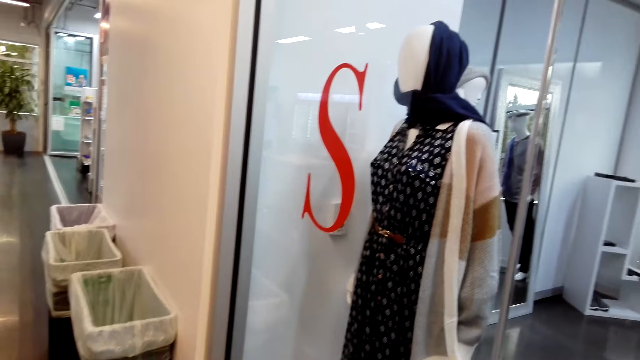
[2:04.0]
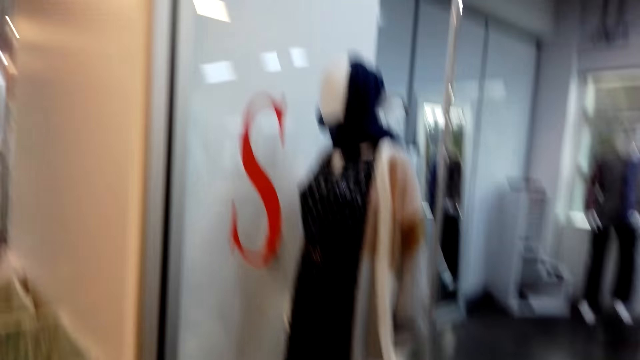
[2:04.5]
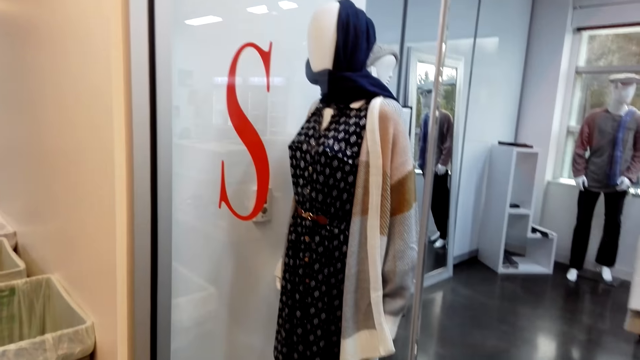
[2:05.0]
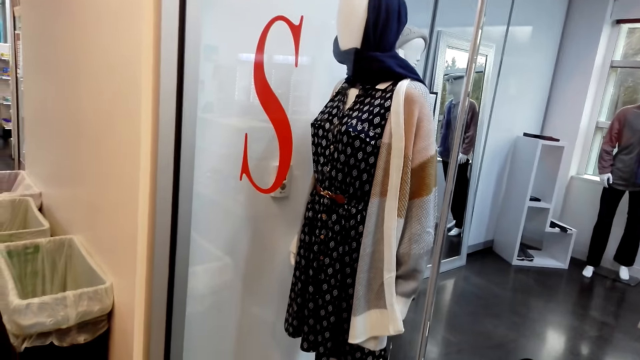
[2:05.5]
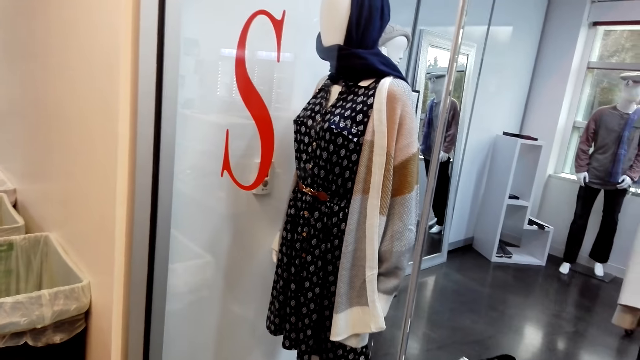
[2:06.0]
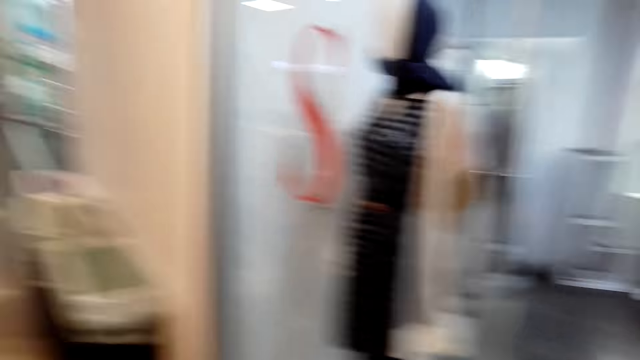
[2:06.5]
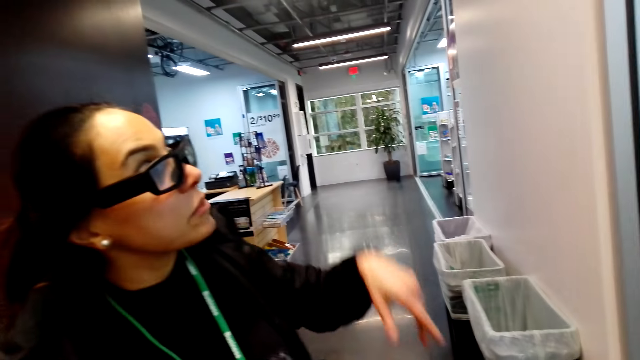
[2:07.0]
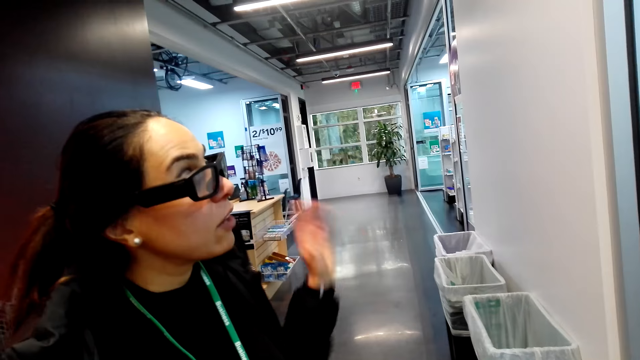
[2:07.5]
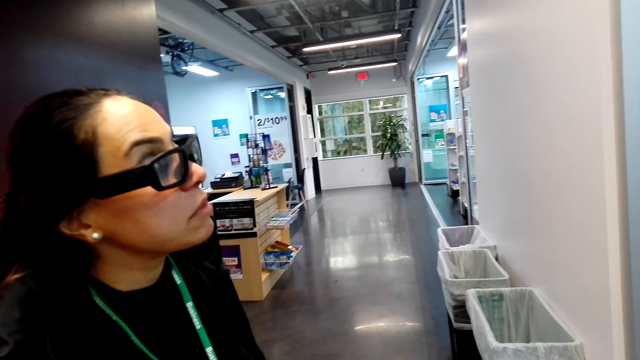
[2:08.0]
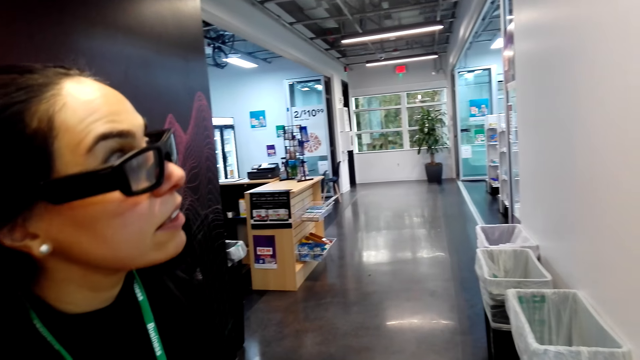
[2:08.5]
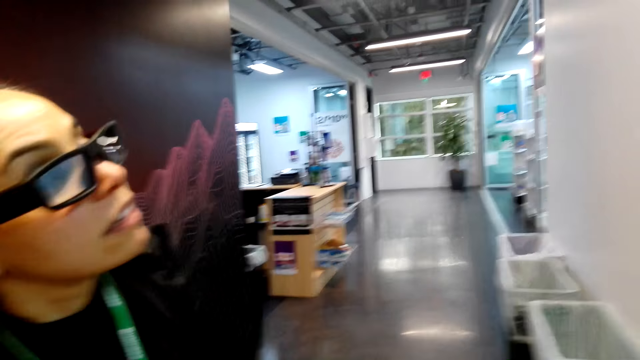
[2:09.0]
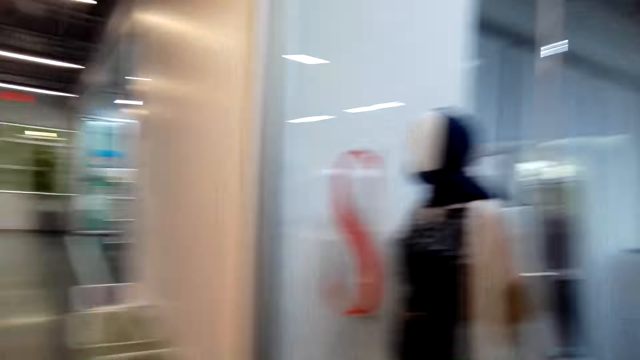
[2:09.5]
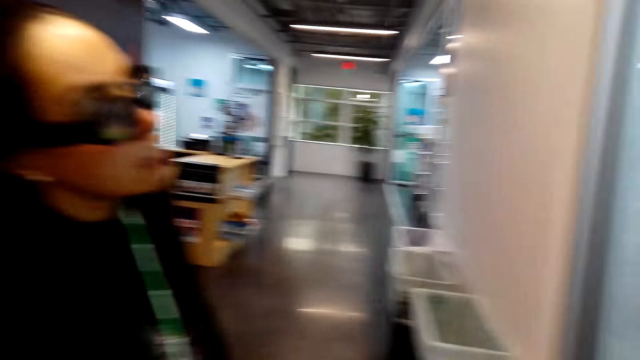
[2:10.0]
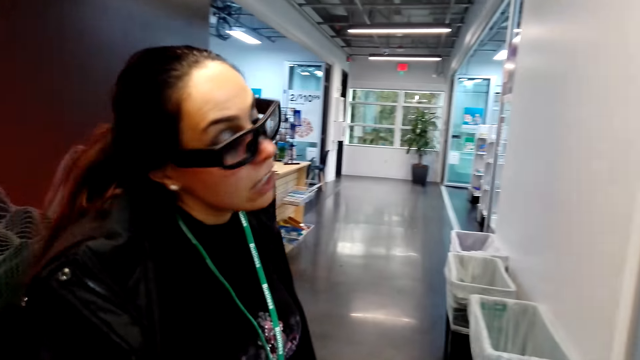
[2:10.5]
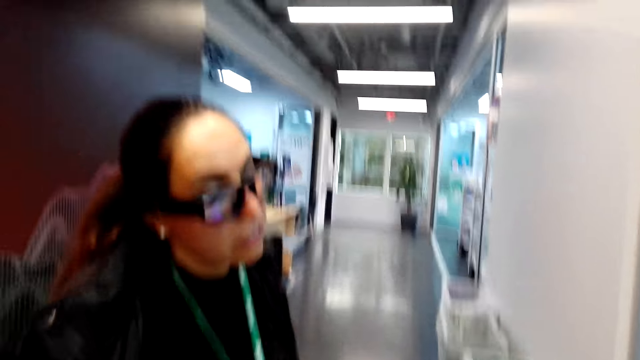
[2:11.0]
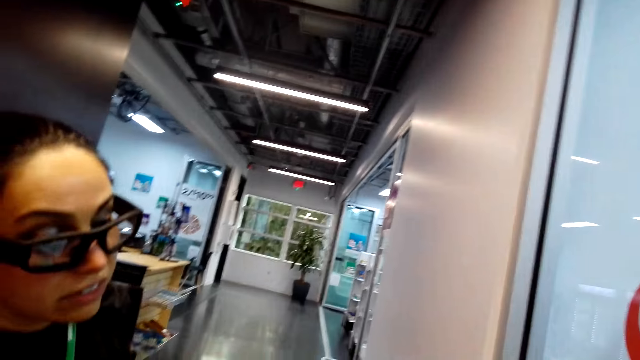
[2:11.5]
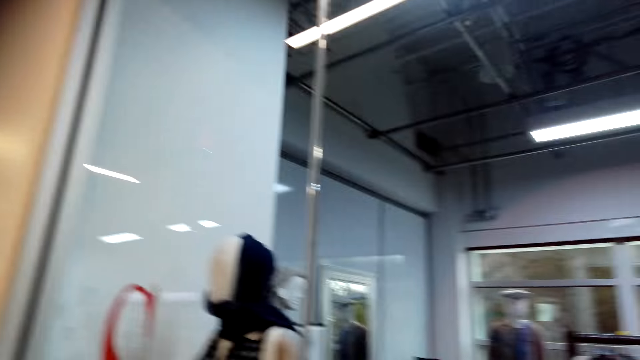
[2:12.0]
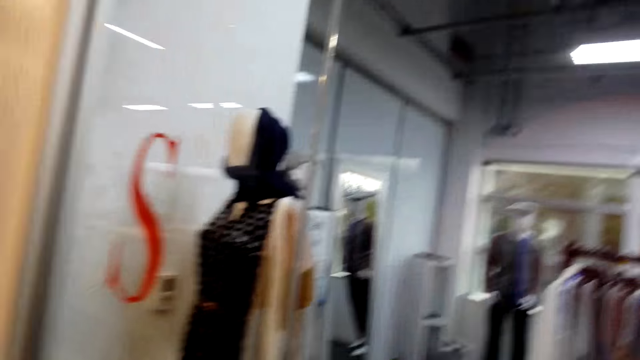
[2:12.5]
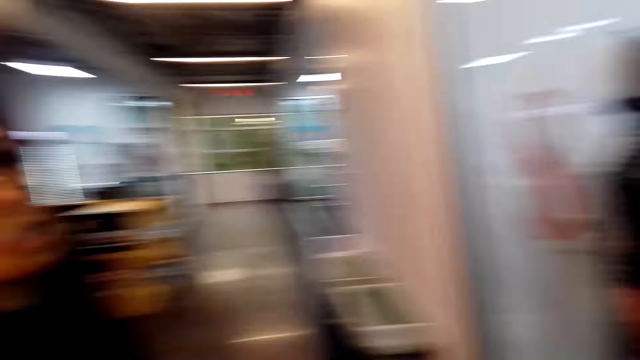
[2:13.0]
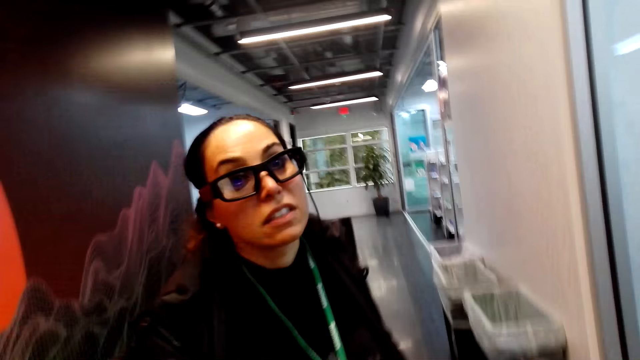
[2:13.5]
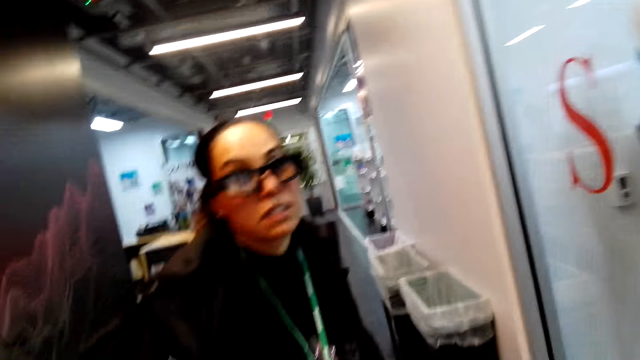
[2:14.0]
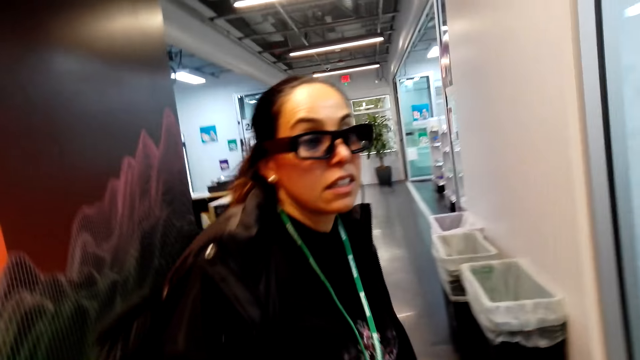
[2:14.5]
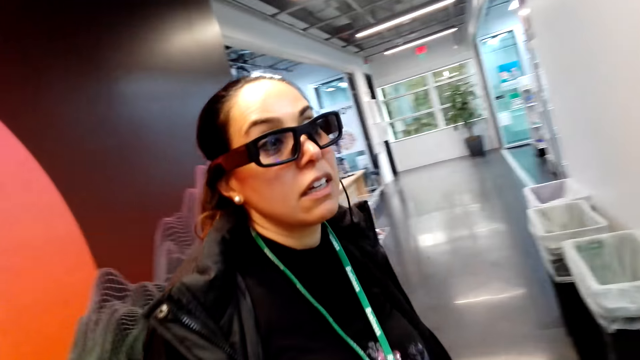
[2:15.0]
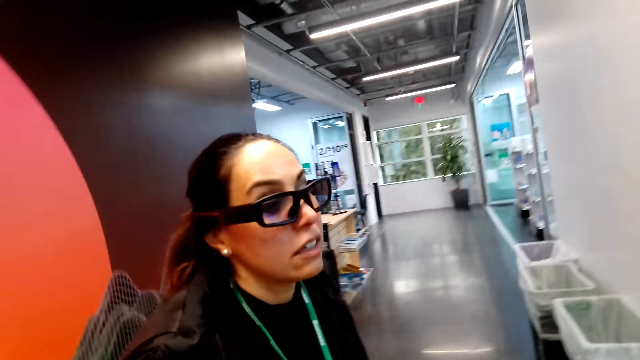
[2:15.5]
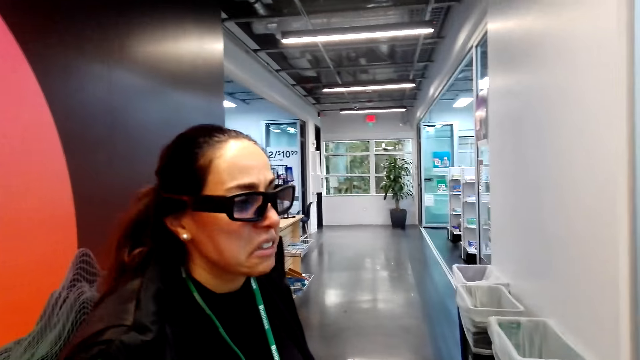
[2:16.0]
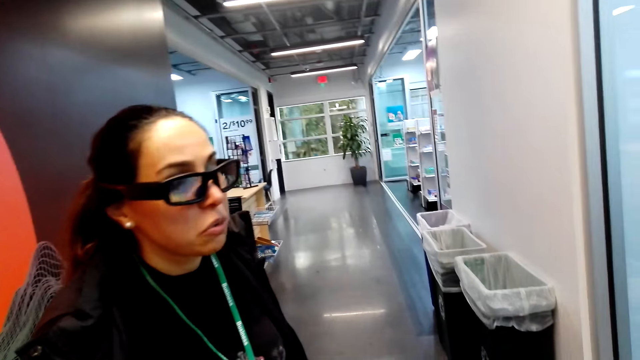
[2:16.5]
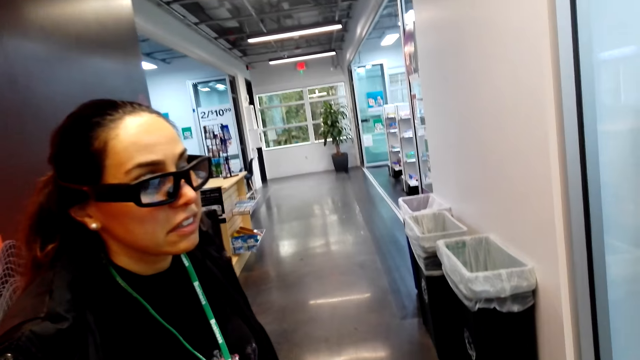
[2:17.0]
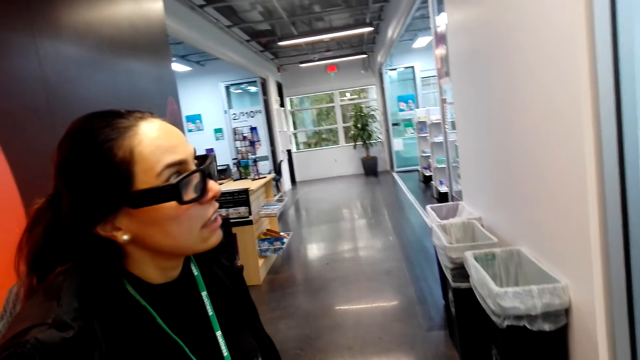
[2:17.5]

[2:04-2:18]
The camera wearer looks around. They look at the dress. They talk to a woman. They look around. They talk to the woman.

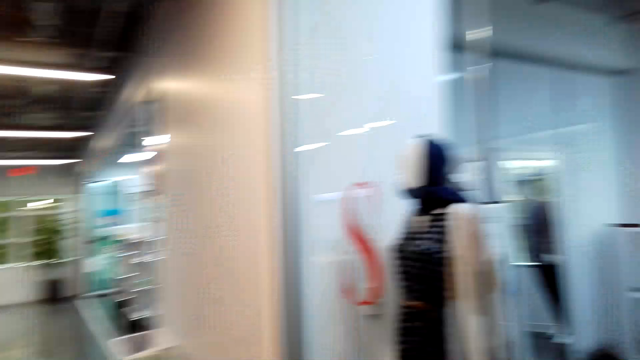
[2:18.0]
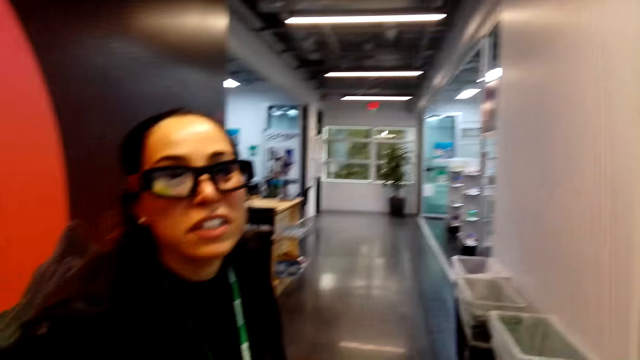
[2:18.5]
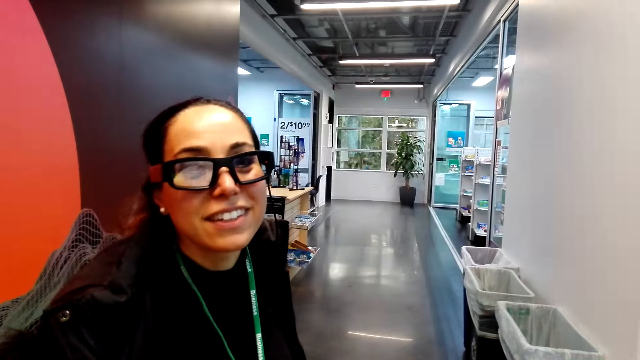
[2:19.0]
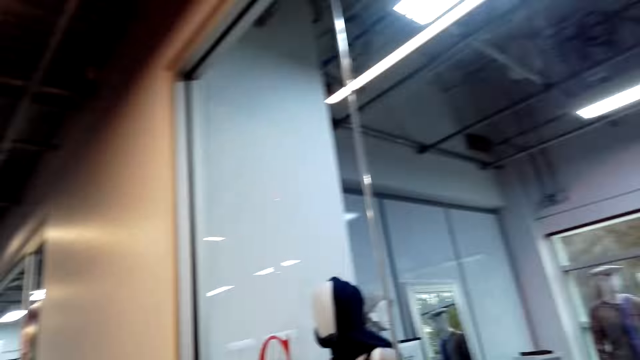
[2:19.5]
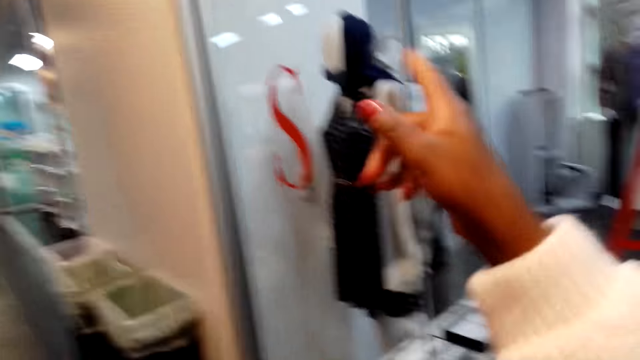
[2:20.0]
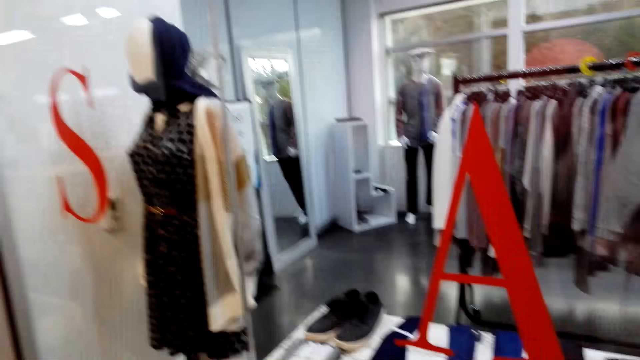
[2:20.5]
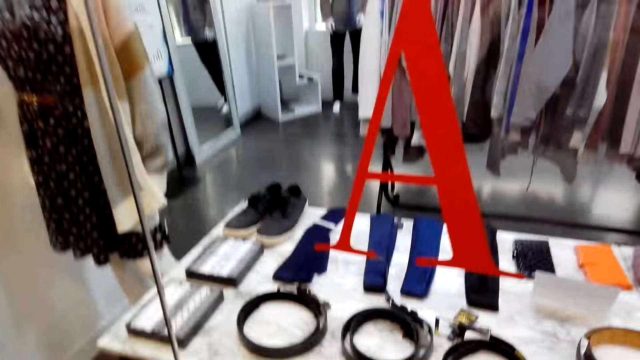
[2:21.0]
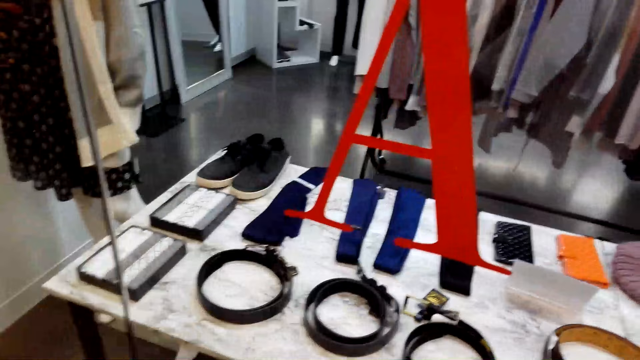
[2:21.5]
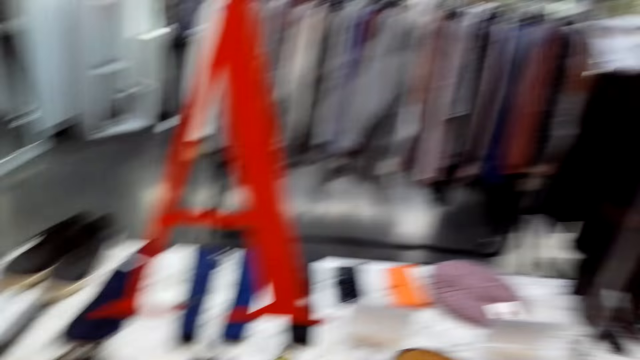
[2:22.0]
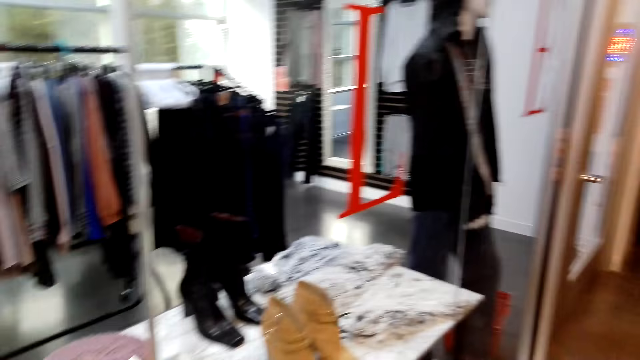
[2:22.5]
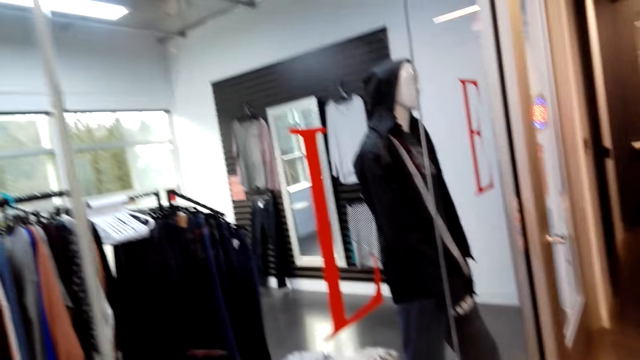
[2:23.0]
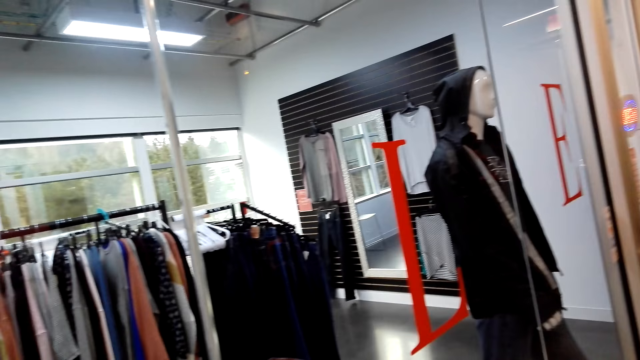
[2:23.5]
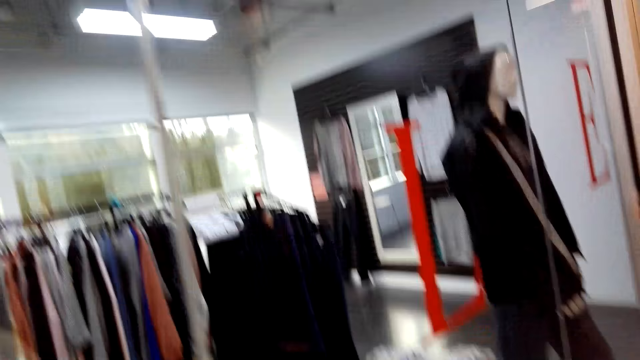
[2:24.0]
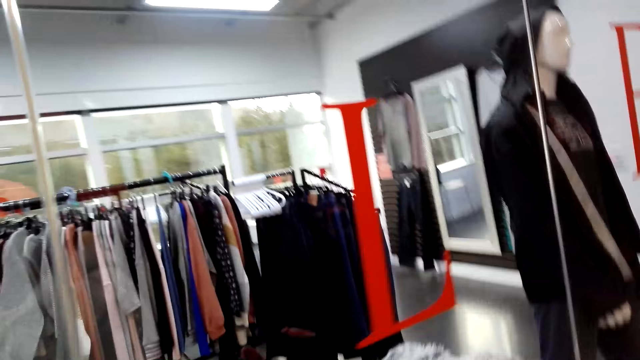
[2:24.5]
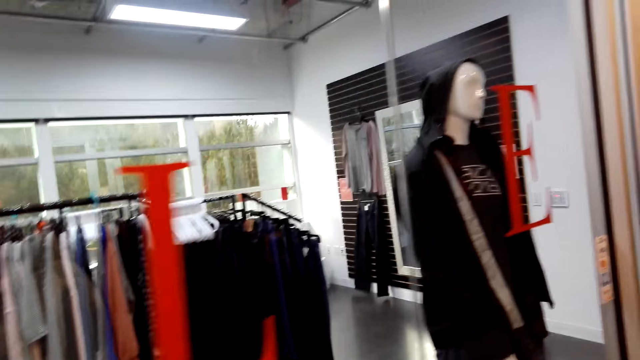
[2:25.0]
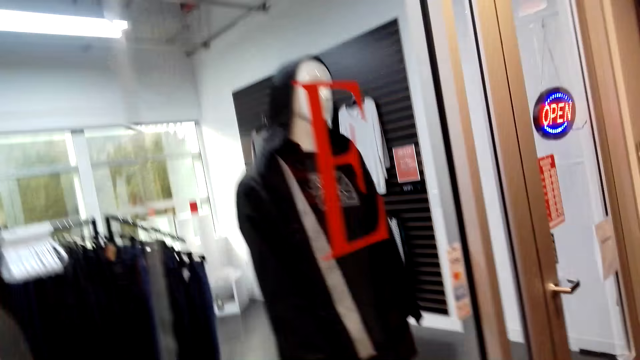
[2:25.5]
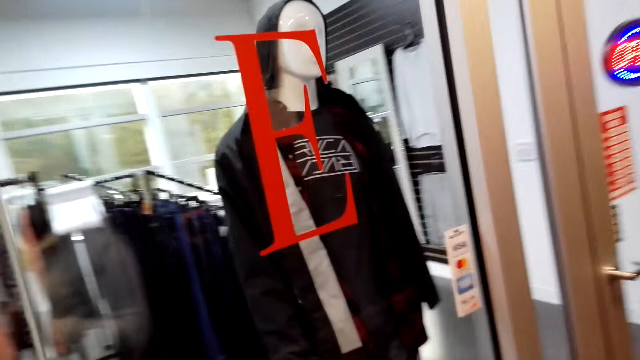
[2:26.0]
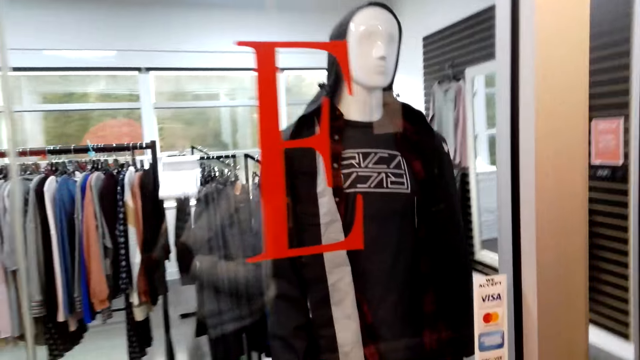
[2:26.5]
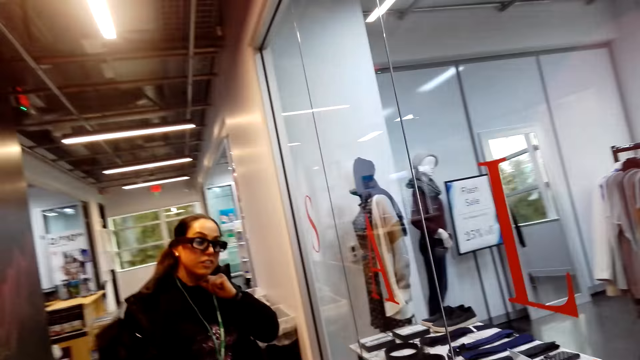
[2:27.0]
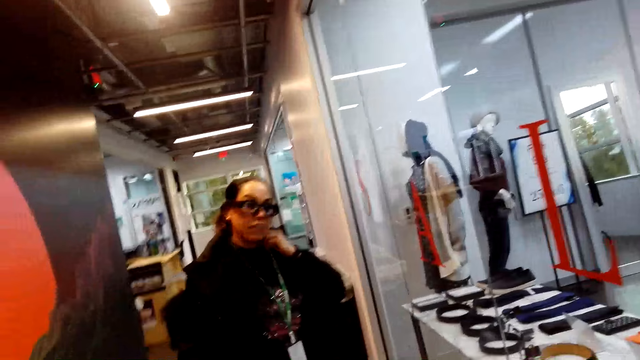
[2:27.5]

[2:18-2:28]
The camera wearer looks around the store. They move around.
